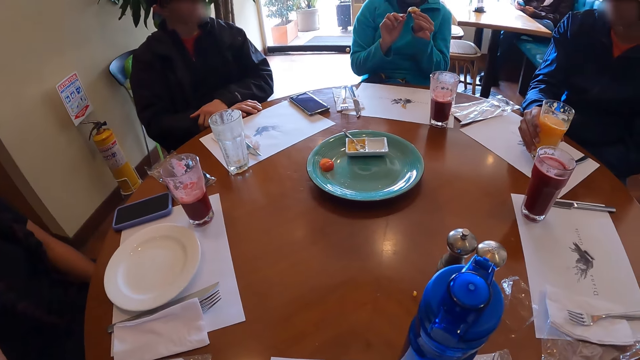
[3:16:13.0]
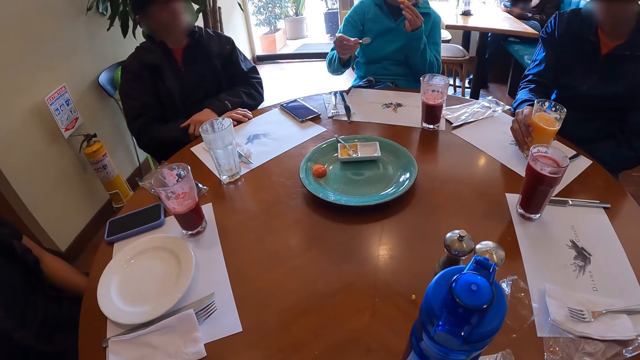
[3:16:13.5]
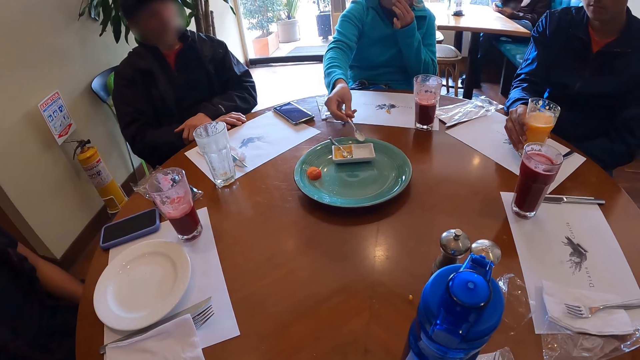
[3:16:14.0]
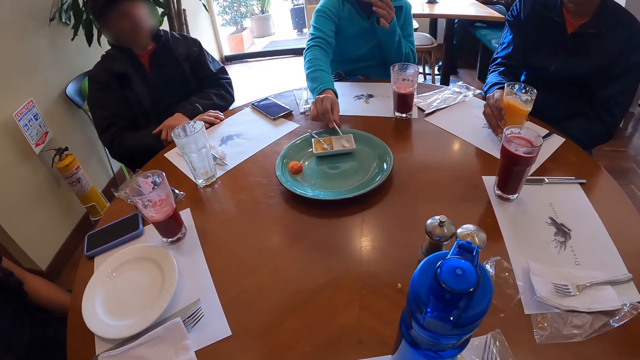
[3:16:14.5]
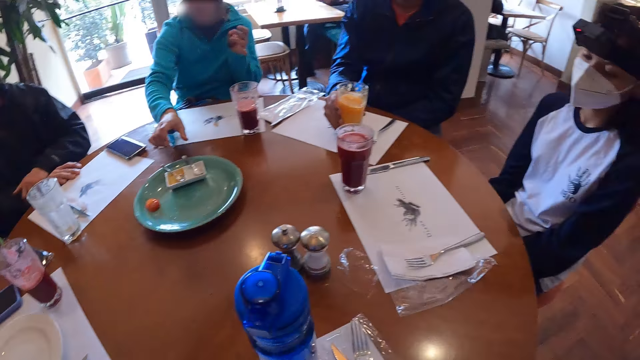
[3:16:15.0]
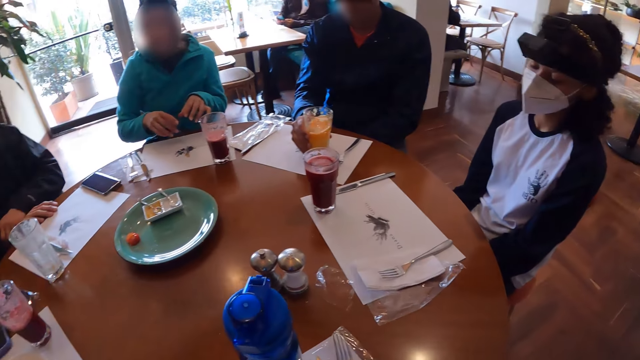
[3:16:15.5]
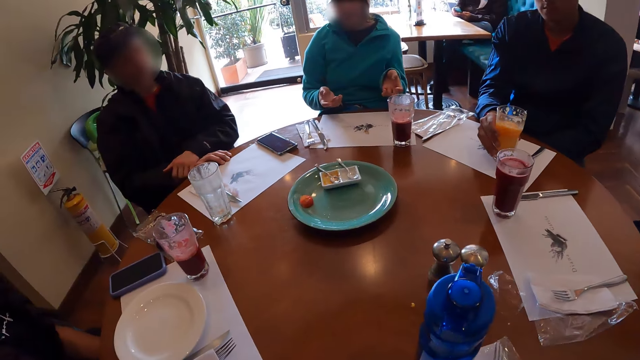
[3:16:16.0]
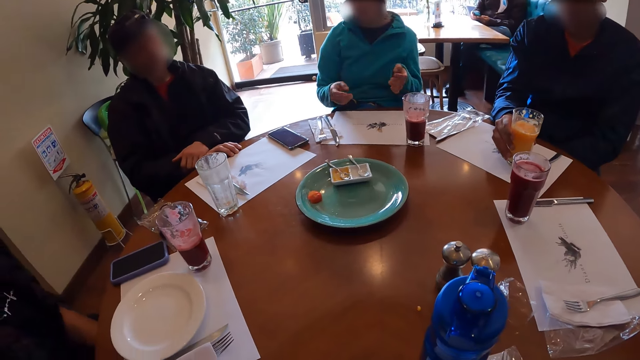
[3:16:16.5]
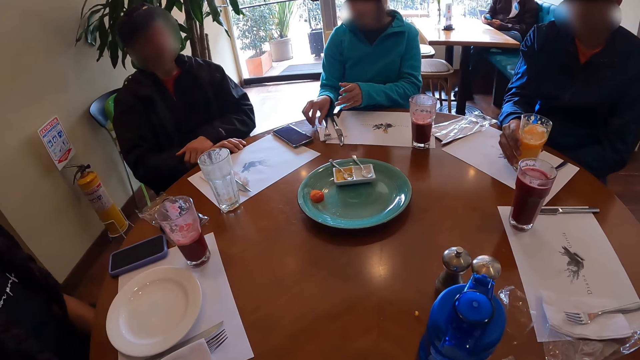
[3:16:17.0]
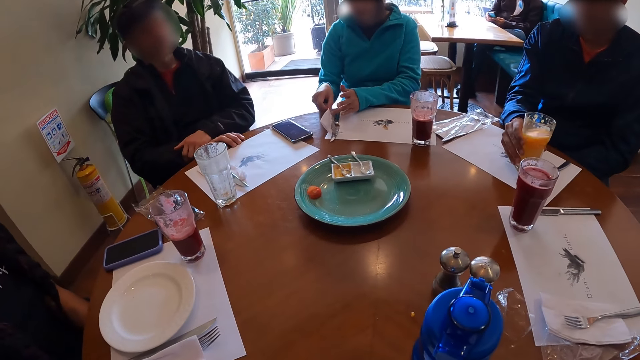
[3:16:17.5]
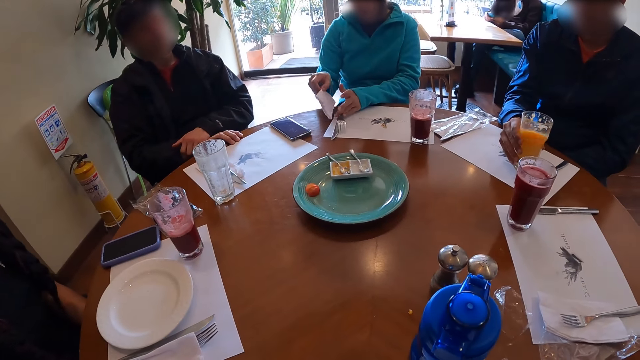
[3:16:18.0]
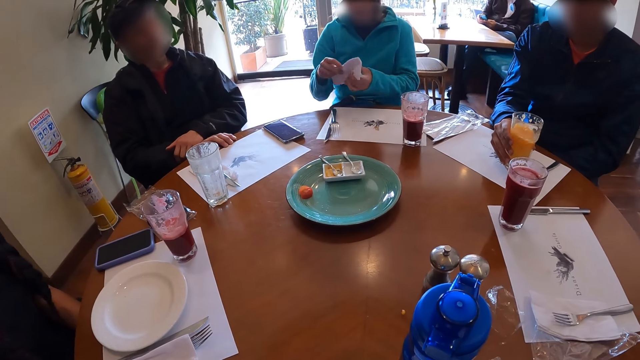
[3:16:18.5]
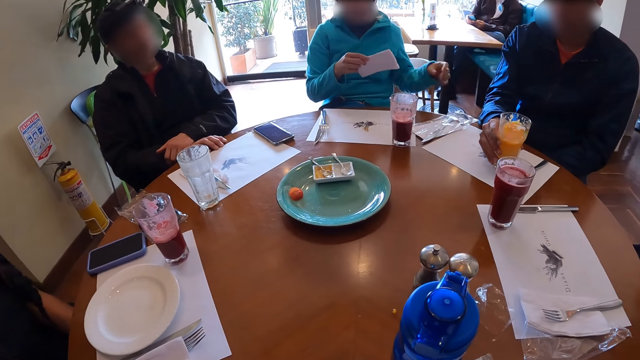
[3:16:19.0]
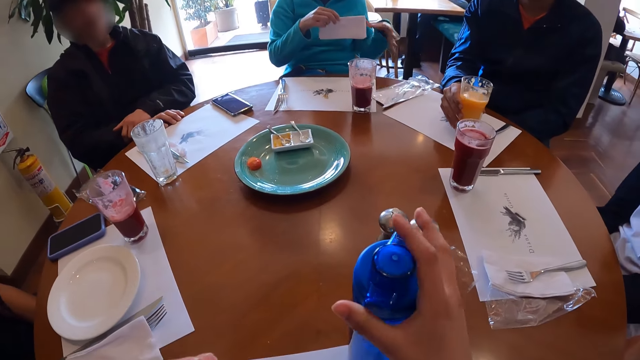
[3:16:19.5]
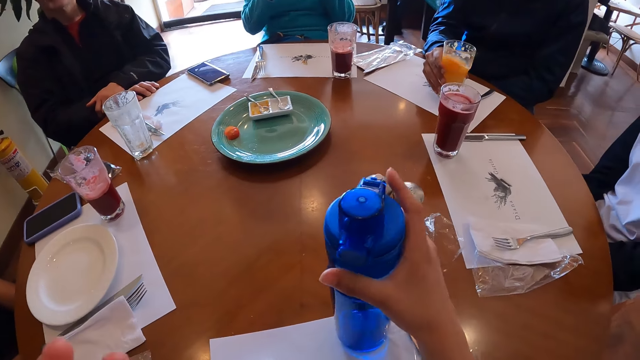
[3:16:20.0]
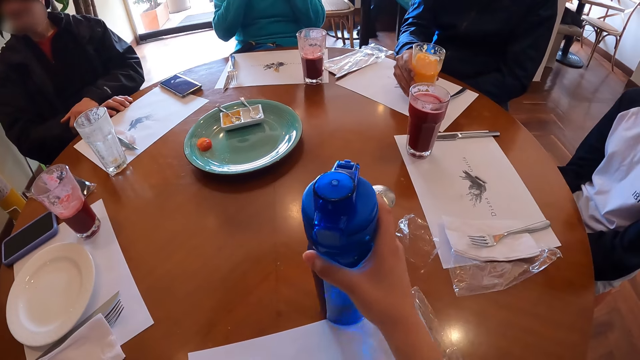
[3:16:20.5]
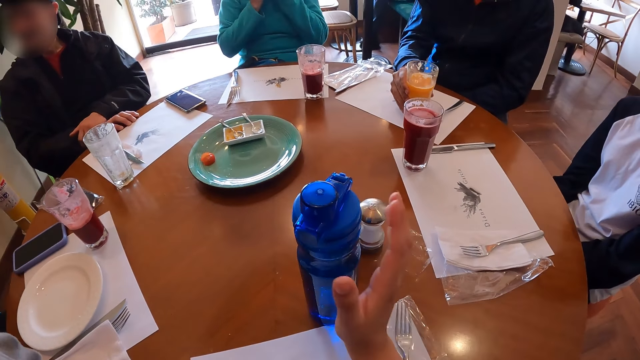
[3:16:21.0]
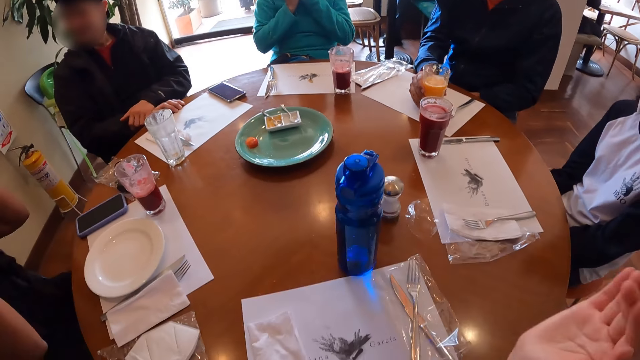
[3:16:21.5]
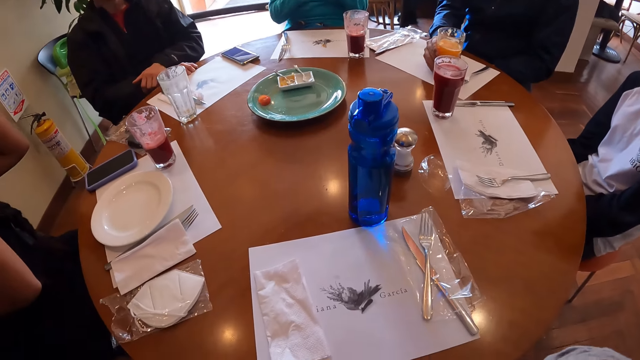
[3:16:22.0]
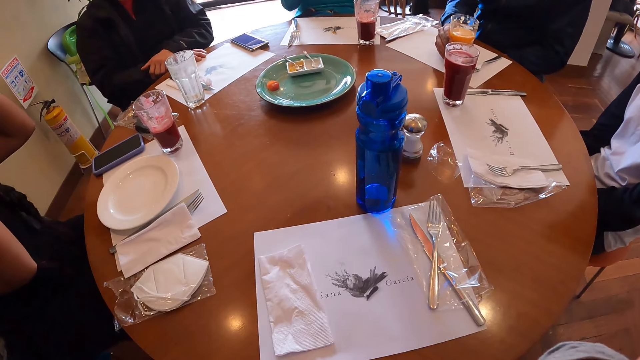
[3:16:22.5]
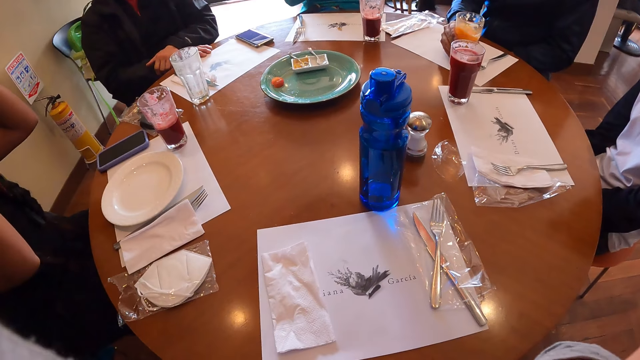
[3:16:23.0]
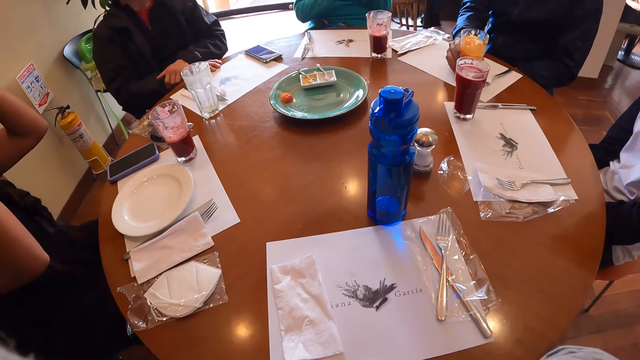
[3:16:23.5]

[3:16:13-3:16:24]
The woman places the spoon in the partition plate with her right hand. The woman cleans both hands on the tissue paper. The woman pulls the tissue paper on the table with both hands. The woman holds the tissue paper with both hands. The woman removes her left hand from the tissue. The camera wearer moves the bottle on the table with her right hand. The woman holds the tissue paper with both hands. The camera wearer holds the water bottle. She removes her right hand from the bottle on the table.

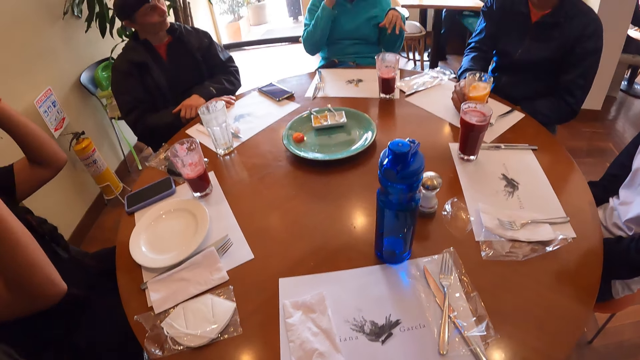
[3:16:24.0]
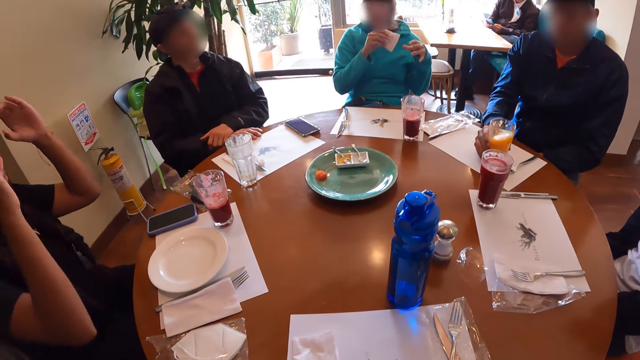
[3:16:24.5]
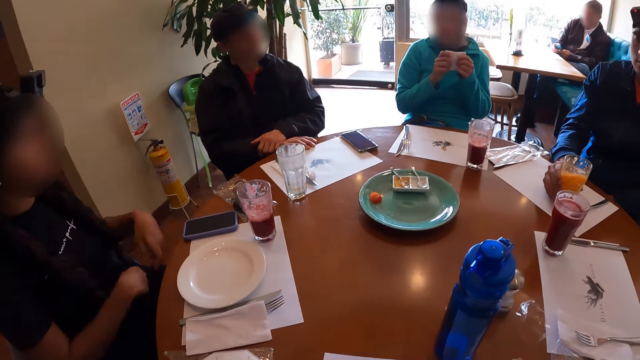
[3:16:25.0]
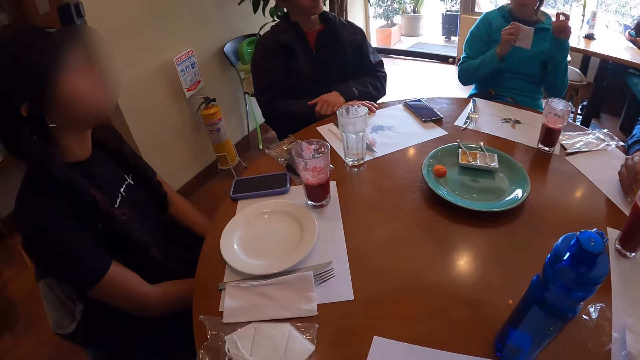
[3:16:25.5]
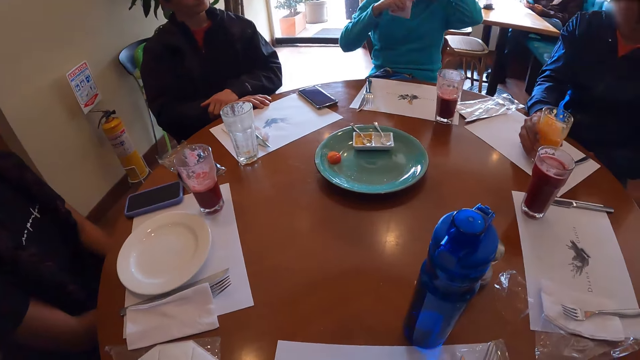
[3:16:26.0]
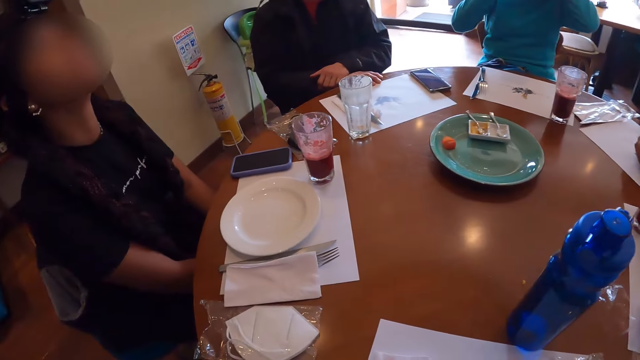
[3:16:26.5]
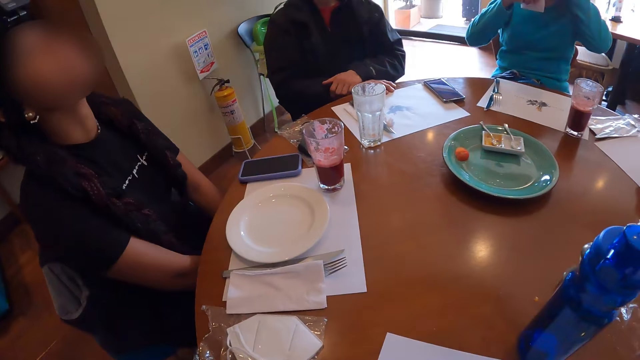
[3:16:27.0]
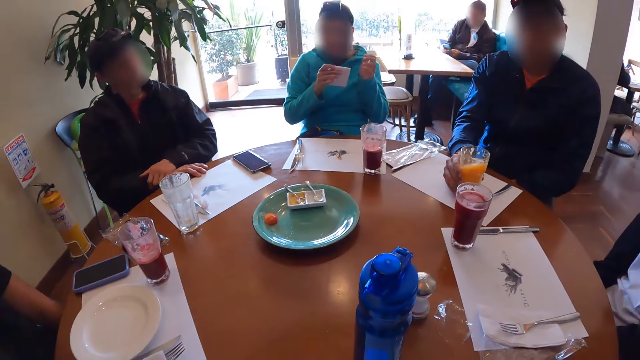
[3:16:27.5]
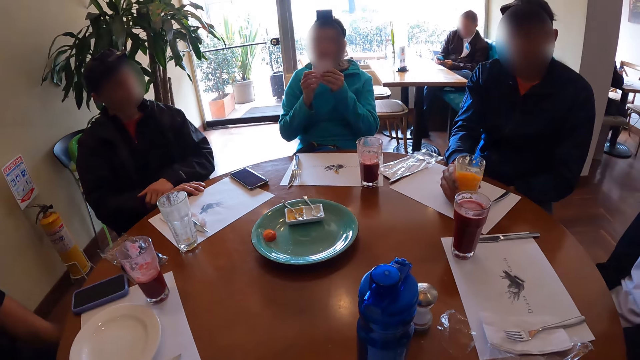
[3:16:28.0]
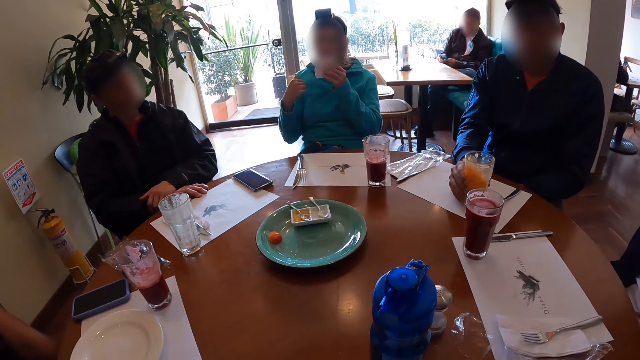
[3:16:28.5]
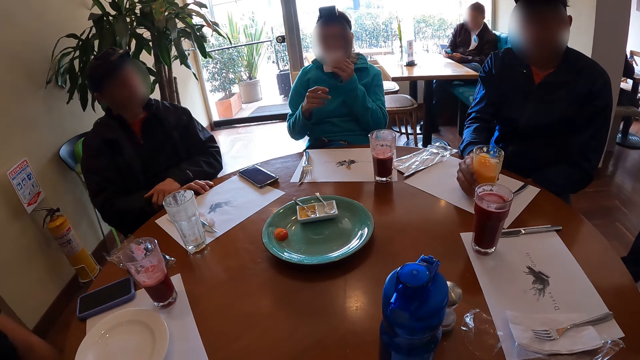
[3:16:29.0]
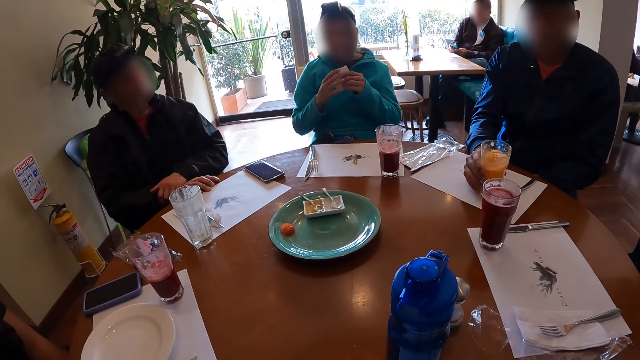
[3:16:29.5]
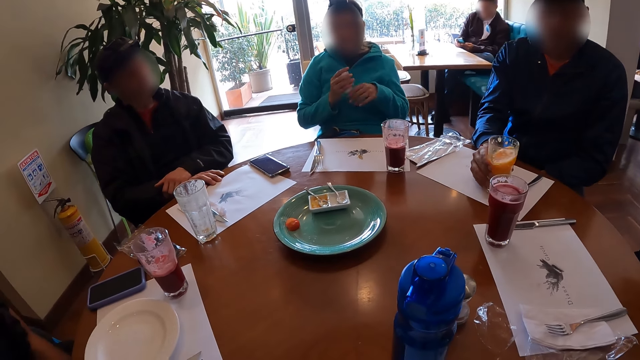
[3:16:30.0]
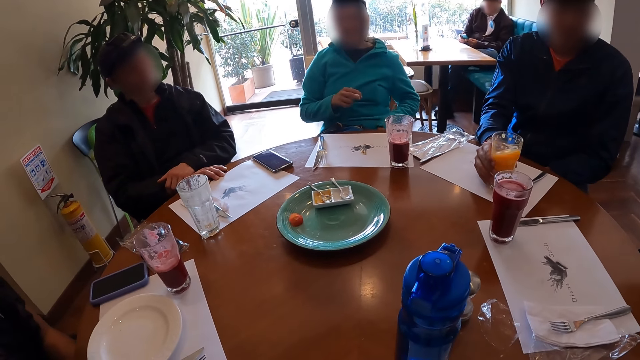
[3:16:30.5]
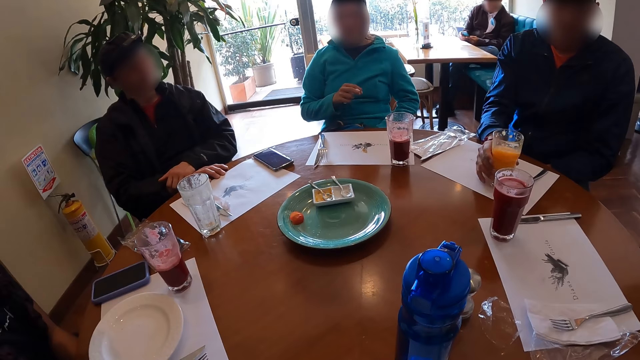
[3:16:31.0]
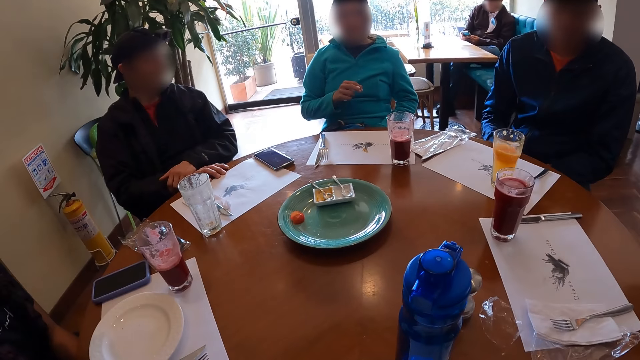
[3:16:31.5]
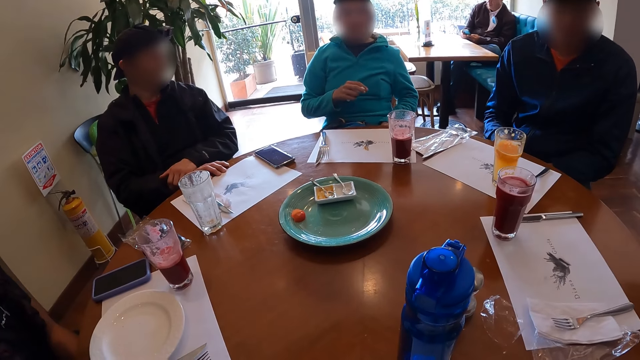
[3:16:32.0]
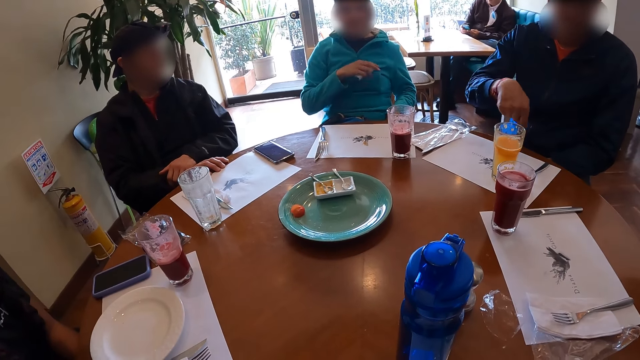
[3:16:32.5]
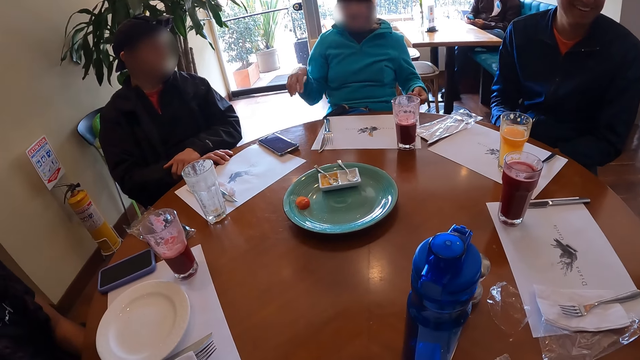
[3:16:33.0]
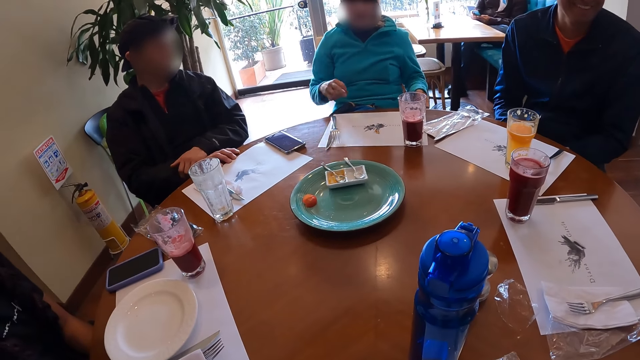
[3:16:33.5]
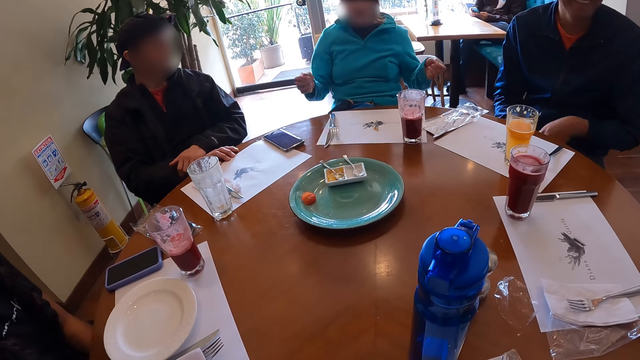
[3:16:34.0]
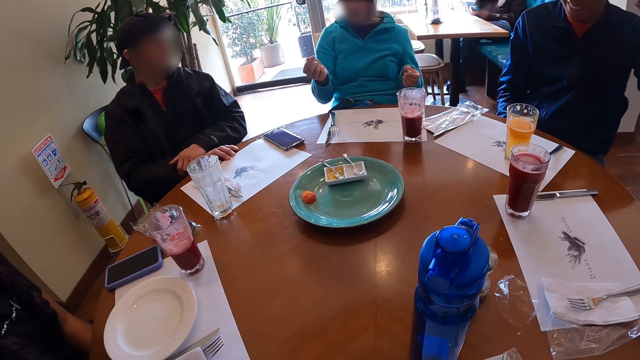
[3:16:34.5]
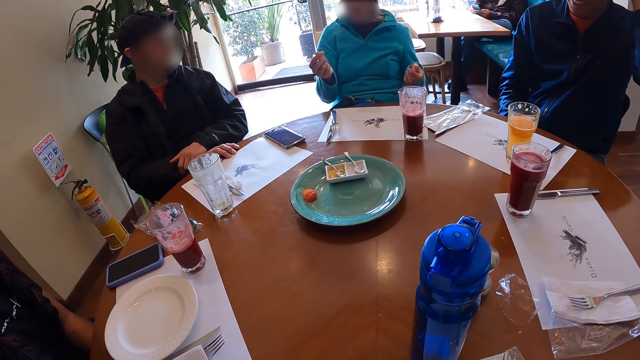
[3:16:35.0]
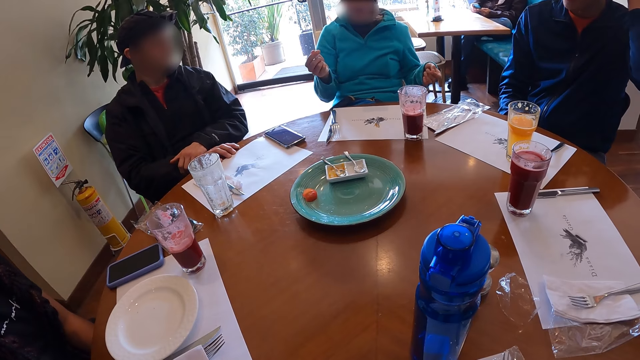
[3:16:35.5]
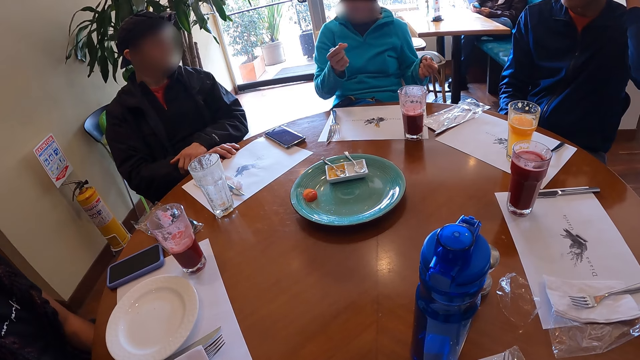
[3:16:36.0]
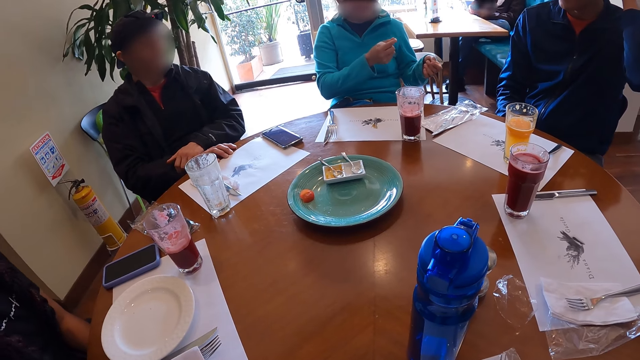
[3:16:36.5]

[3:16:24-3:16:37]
The woman holds the tissue paper with both hands. The woman removes her left hand from the tissue. The woman holds the tissue paper with both hands. The woman transfers the tissue paper from her left hand to her right hand. The man removes his right hand from the cup of juice on the table. The camera wearer listens to another woman.
